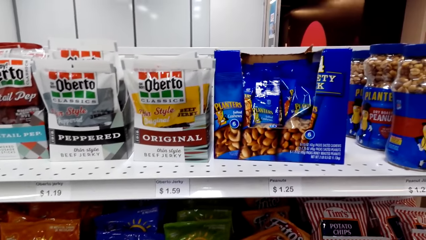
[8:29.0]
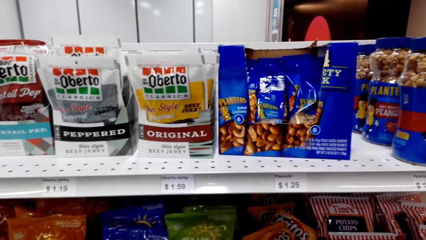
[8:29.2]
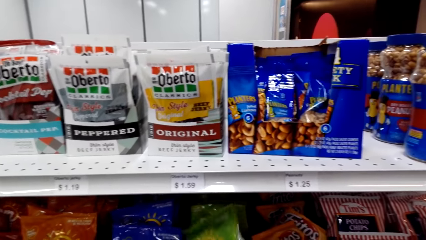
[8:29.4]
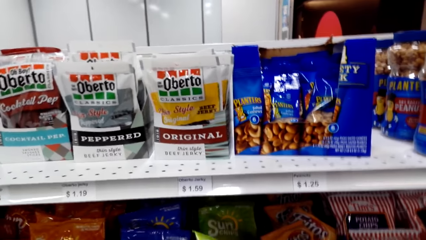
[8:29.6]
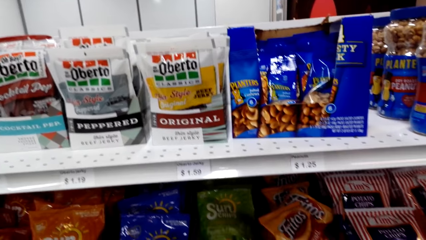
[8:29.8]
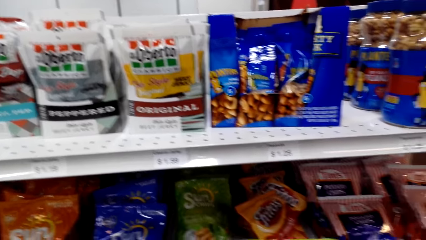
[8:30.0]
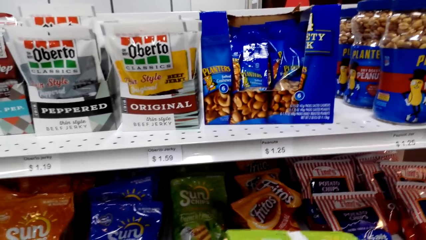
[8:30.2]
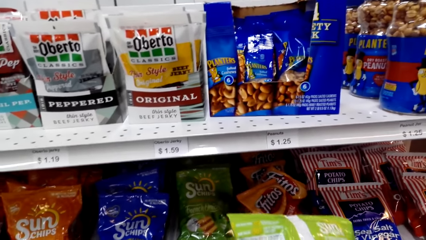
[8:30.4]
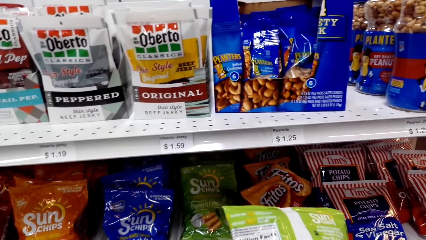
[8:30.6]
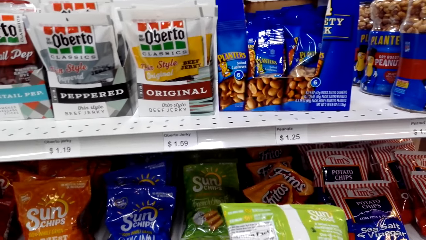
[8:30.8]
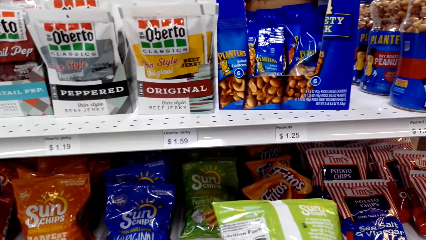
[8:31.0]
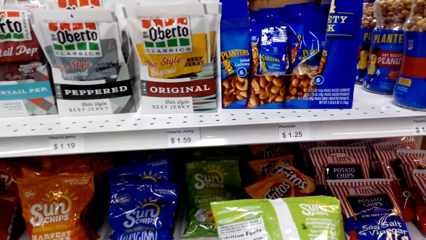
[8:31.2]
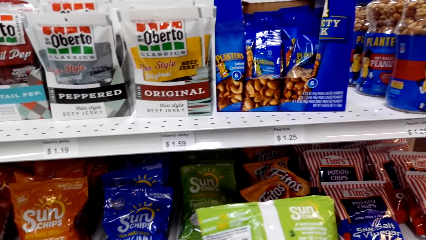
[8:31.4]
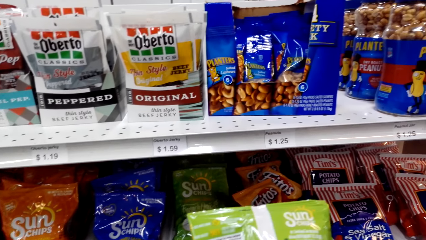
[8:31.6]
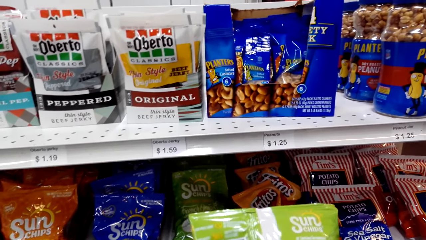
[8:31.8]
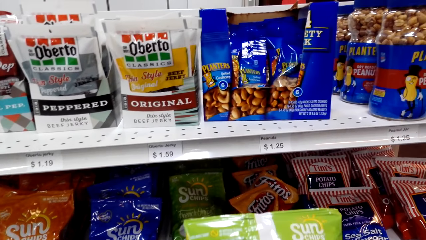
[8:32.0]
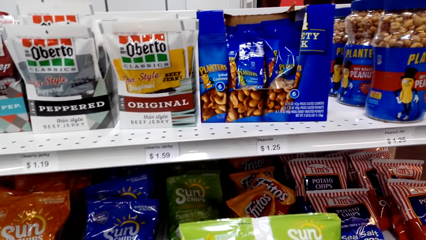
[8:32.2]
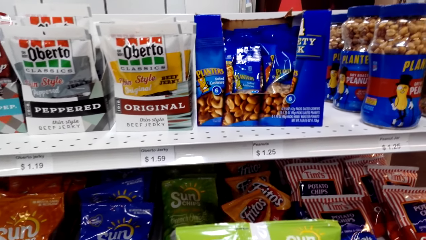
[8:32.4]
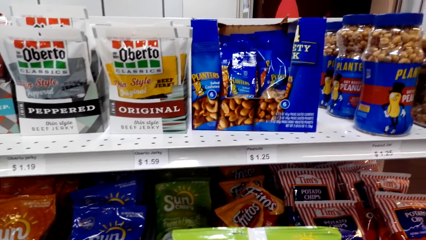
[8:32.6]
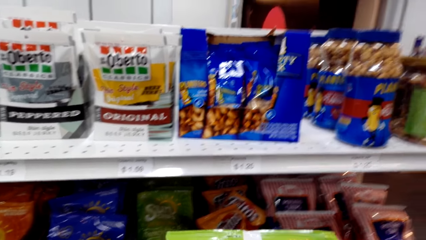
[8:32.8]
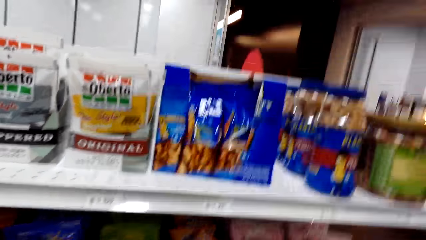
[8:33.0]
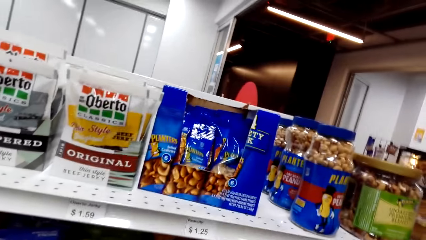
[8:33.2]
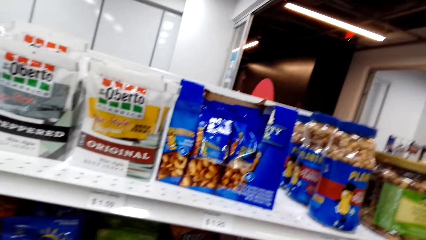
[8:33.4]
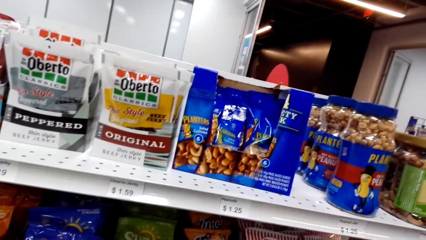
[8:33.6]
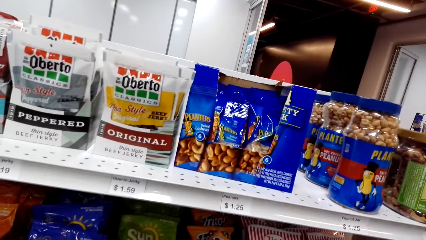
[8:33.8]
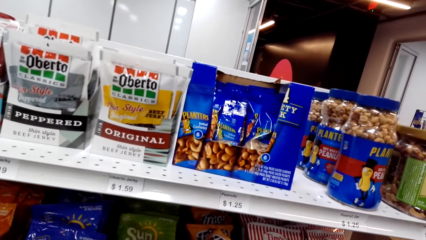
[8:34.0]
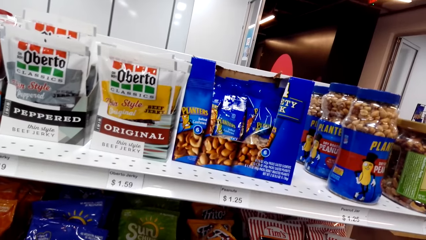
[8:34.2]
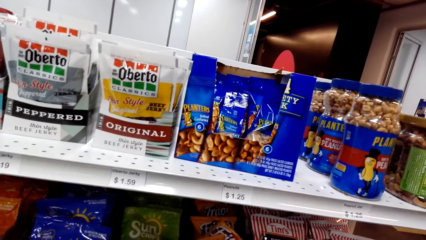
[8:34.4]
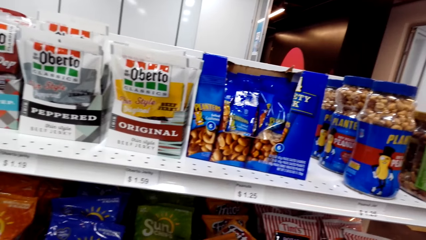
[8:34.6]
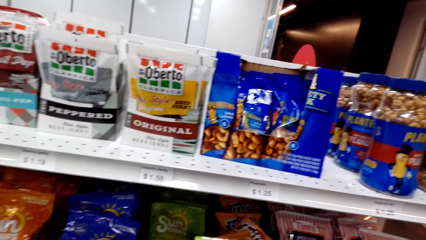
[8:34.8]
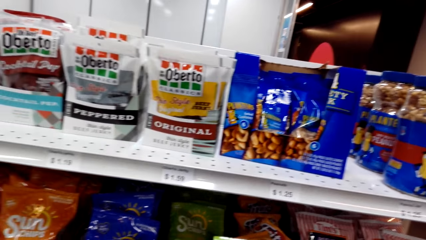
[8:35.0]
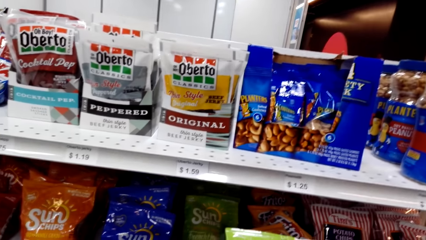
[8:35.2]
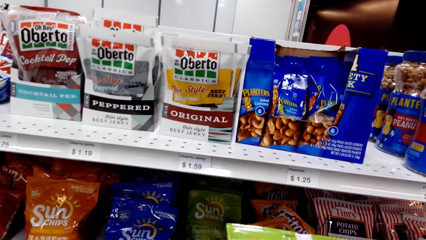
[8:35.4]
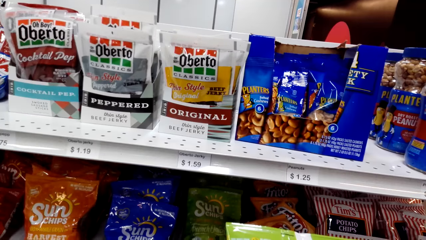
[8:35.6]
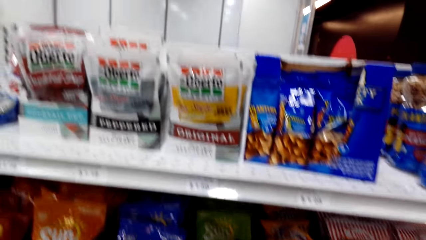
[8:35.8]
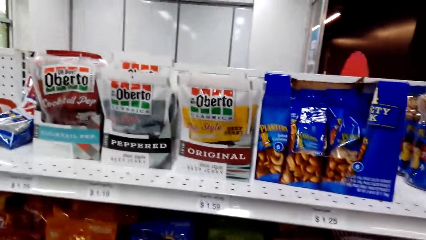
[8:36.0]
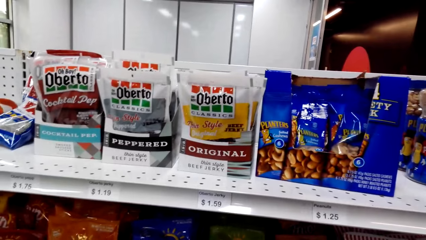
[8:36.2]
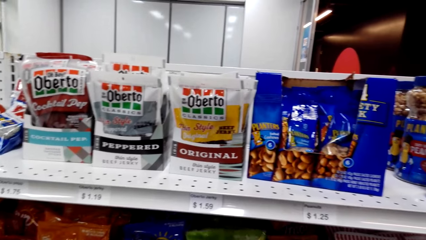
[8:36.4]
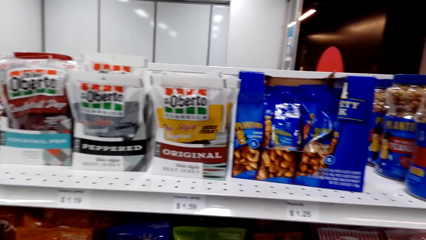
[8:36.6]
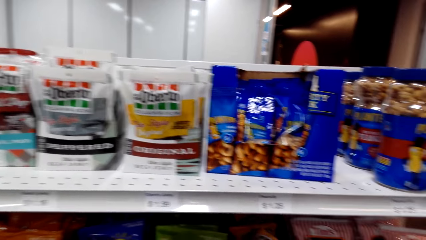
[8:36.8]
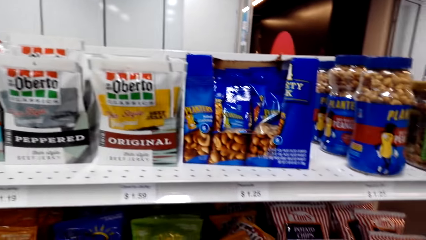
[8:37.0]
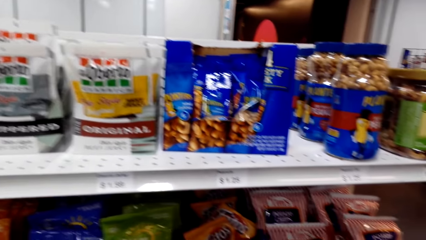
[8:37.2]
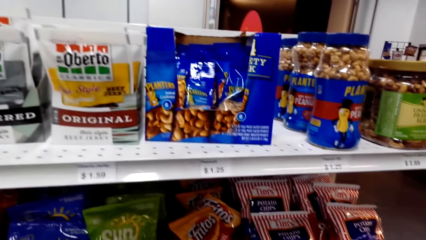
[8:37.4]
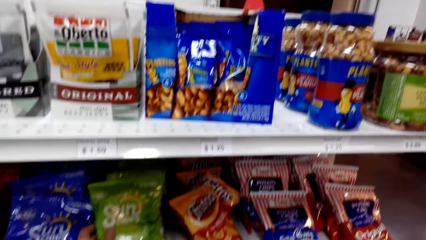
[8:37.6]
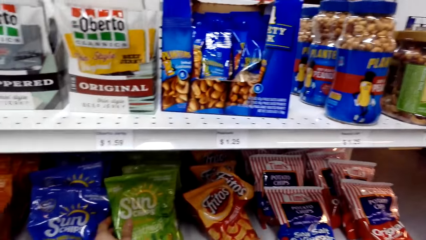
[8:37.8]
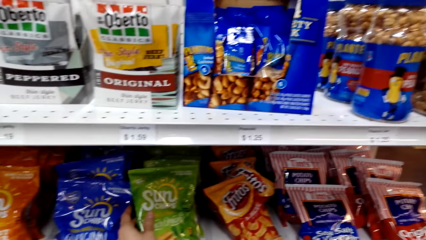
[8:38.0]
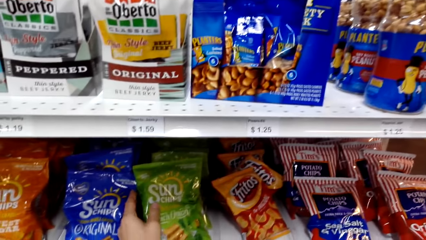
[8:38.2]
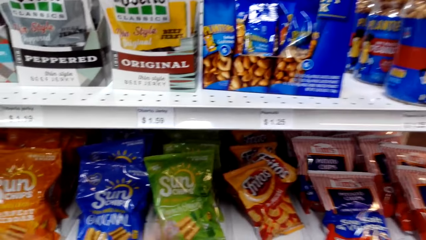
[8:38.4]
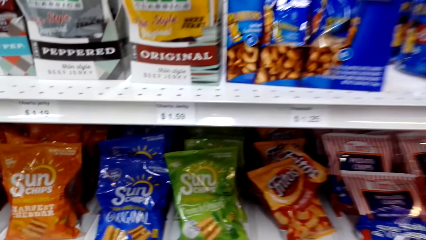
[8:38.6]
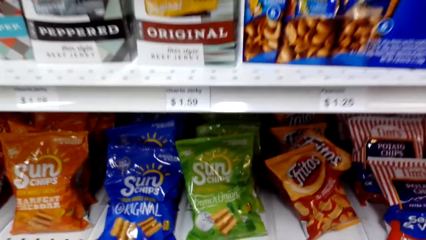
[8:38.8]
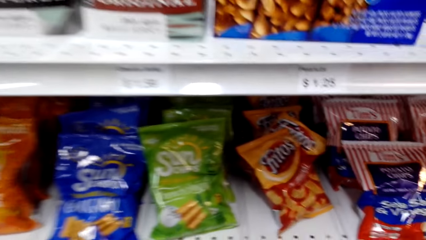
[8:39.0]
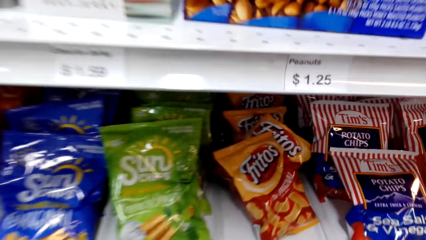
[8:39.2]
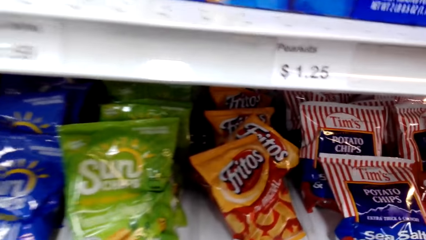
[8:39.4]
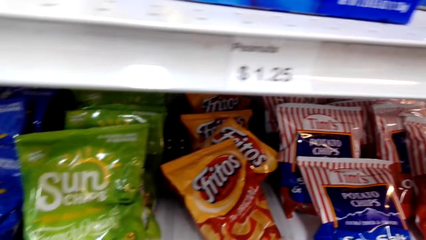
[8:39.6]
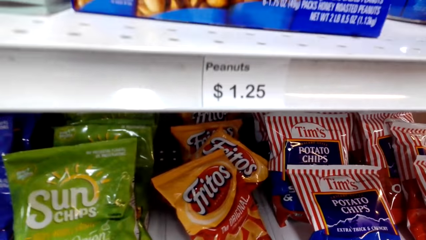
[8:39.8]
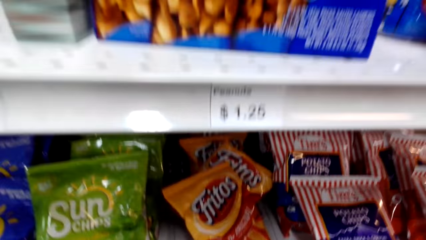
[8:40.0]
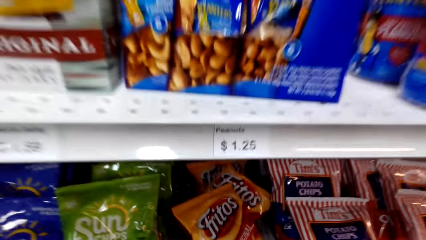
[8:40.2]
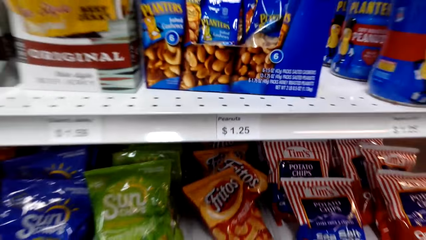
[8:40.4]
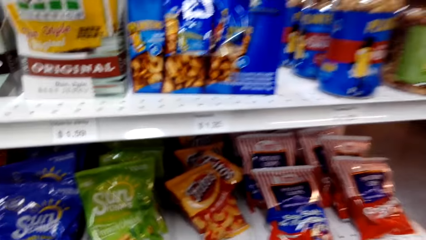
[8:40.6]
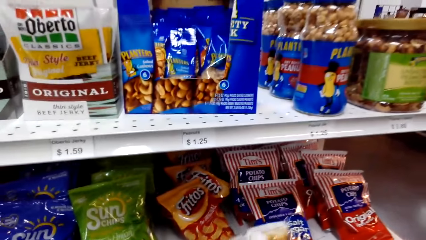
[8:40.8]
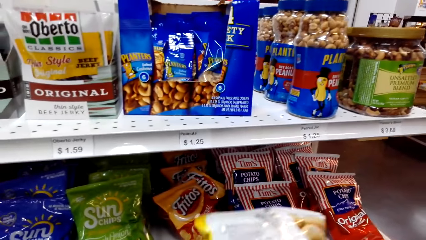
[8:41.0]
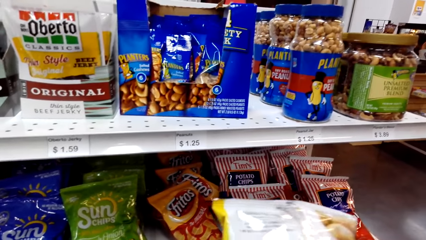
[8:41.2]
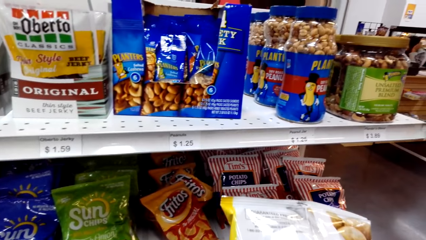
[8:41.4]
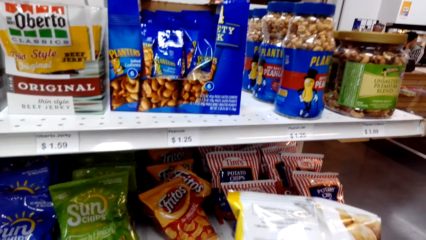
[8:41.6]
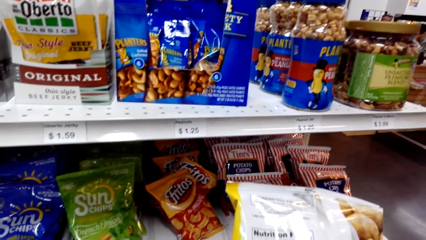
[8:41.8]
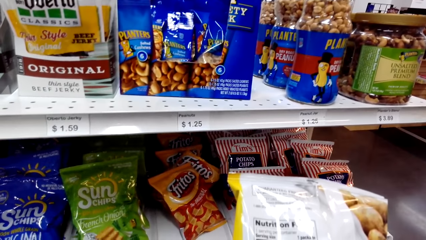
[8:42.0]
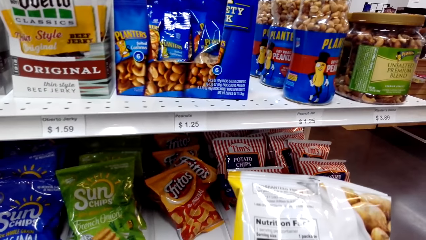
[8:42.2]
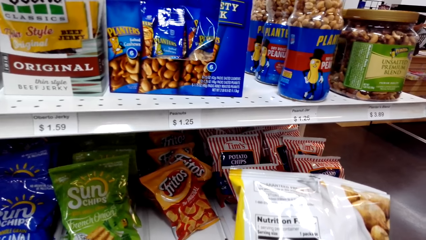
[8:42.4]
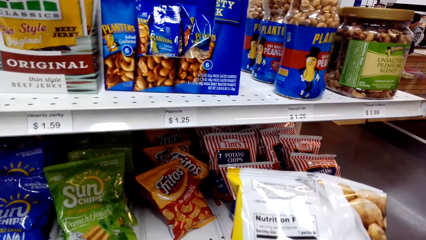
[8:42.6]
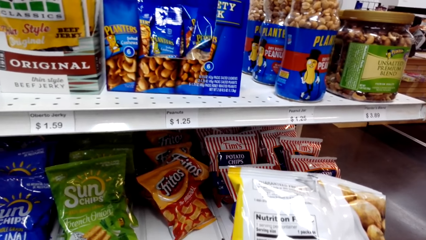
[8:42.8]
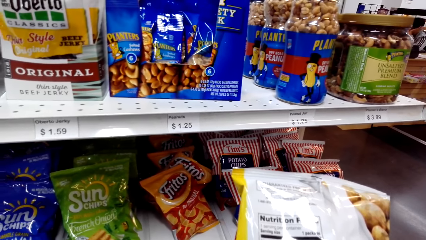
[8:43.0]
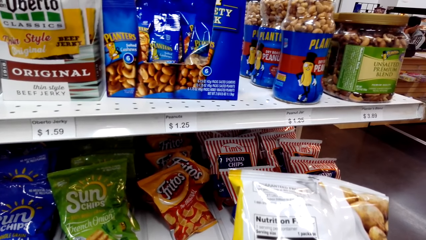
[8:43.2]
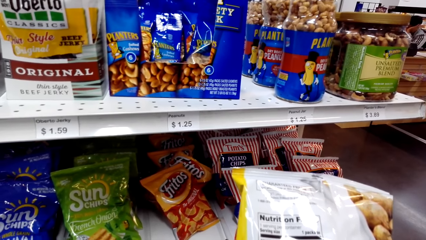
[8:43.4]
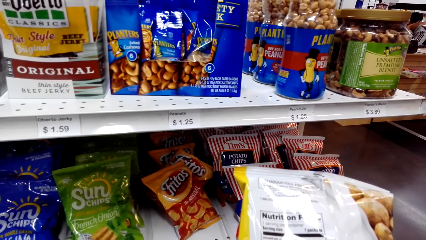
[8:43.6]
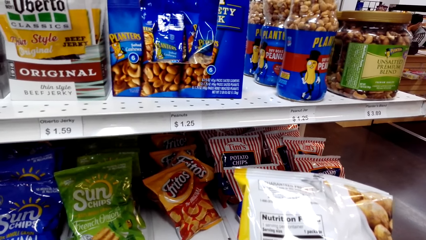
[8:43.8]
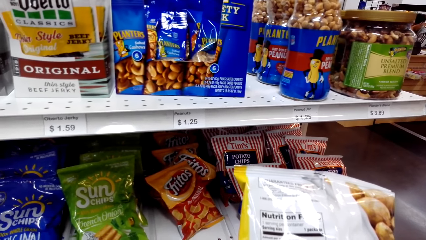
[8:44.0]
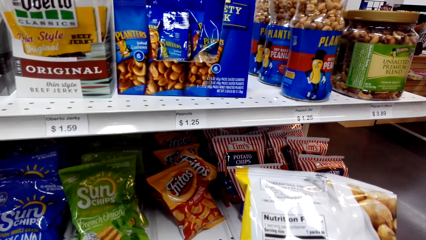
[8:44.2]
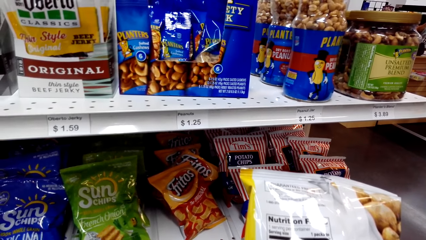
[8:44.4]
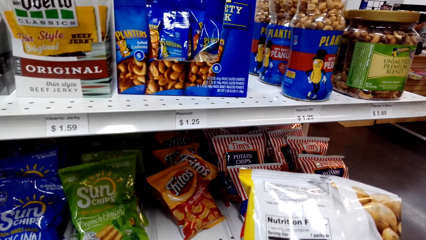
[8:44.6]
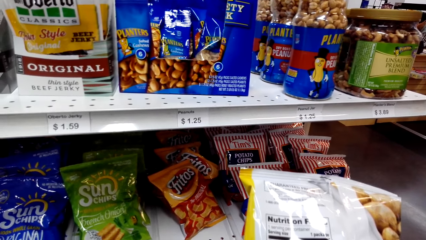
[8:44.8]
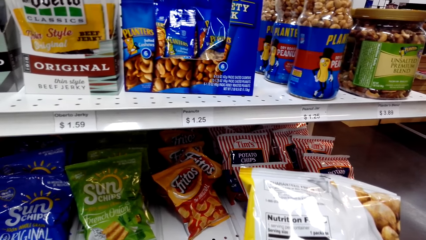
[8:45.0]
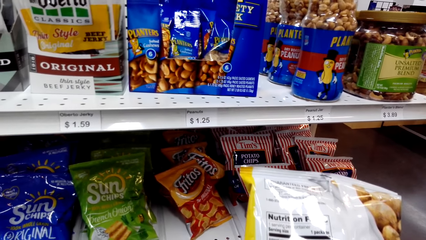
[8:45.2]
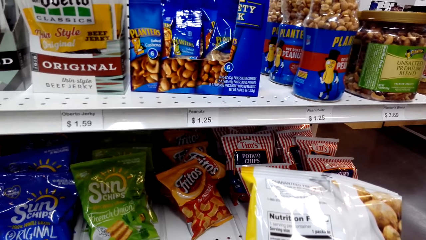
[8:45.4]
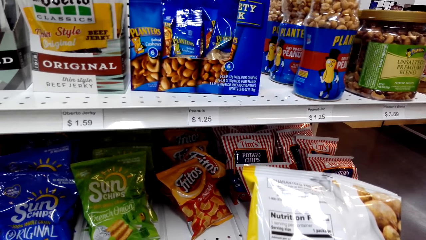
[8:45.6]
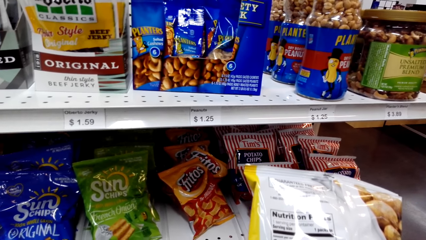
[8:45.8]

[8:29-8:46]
The camera wearer picks up a sachet of chips from a shelf. They look at the sachet of chips. They look around a supermarket. They put the sachet of chips on a shelf. They look around the supermarket. They pick up a sachet of chips from a shelf. They look at the sachet of chips.
